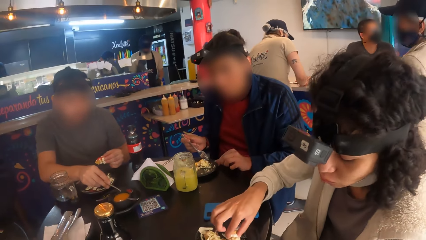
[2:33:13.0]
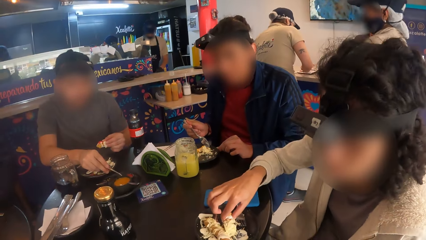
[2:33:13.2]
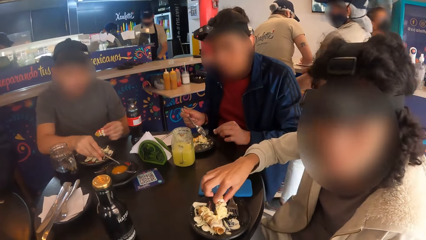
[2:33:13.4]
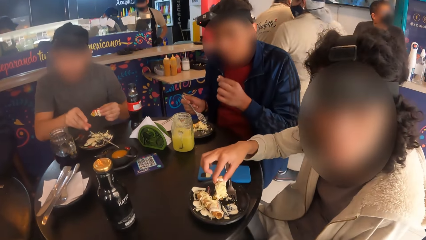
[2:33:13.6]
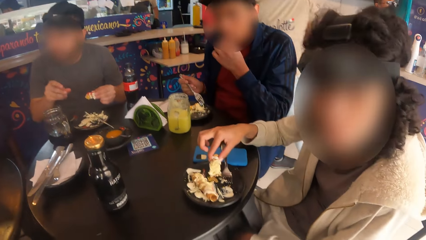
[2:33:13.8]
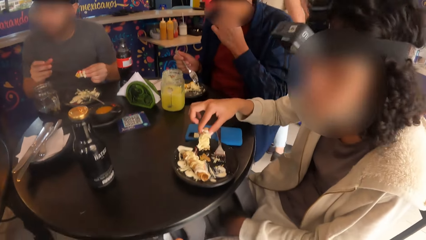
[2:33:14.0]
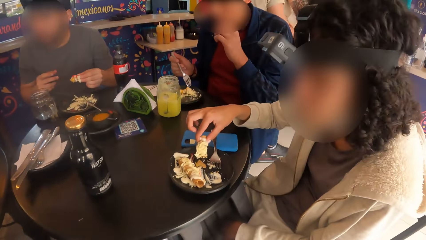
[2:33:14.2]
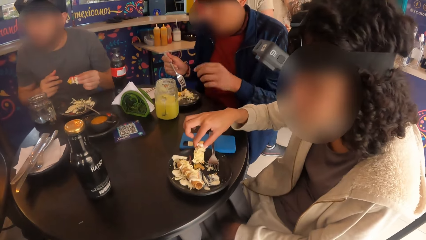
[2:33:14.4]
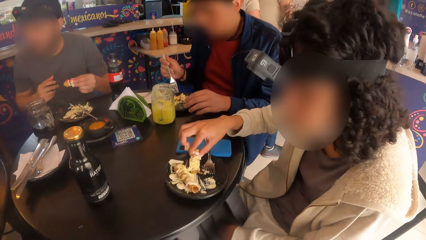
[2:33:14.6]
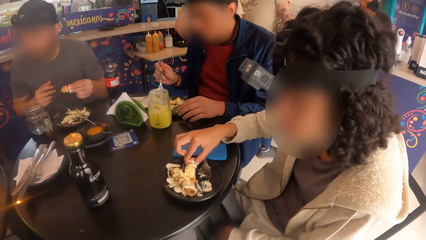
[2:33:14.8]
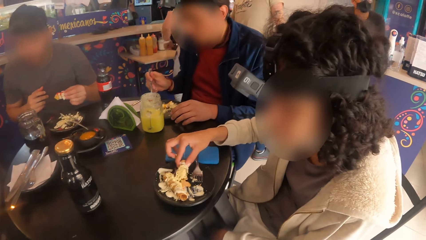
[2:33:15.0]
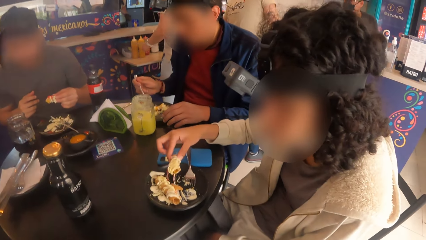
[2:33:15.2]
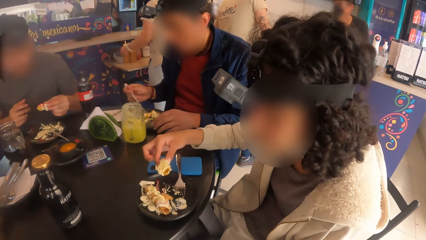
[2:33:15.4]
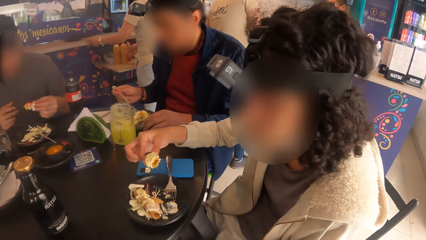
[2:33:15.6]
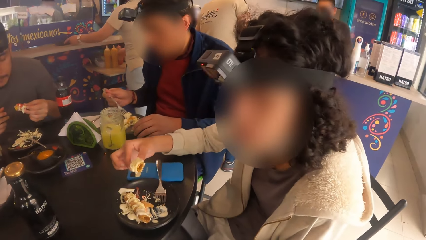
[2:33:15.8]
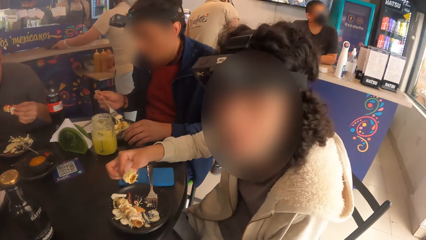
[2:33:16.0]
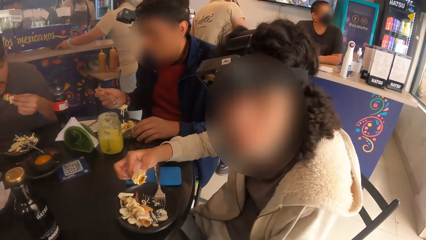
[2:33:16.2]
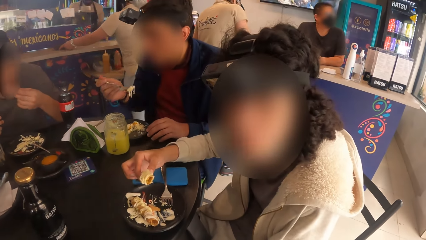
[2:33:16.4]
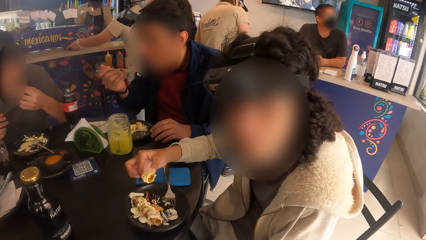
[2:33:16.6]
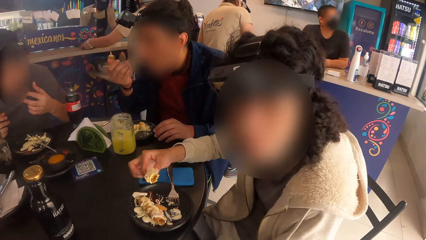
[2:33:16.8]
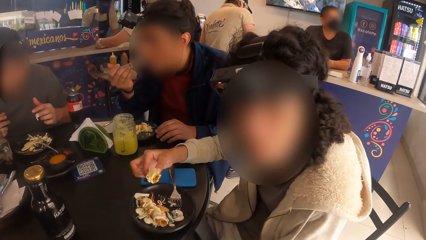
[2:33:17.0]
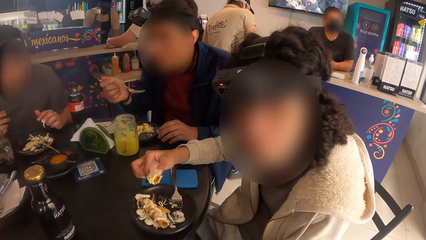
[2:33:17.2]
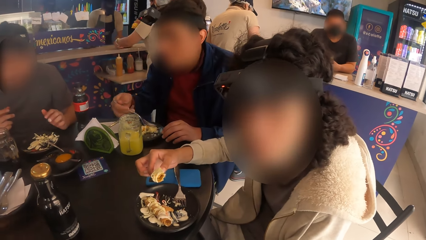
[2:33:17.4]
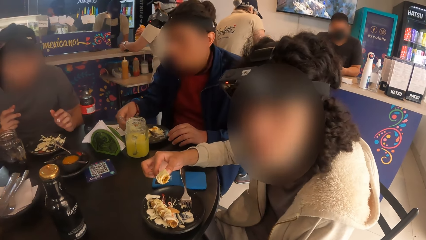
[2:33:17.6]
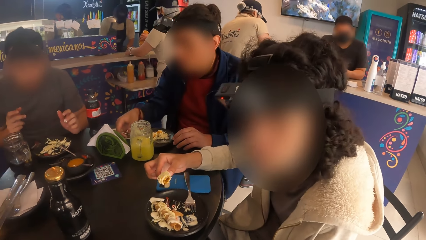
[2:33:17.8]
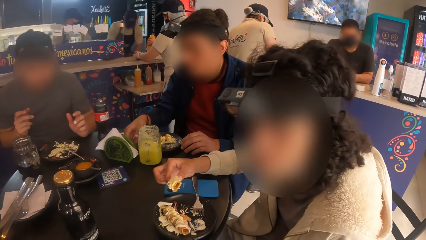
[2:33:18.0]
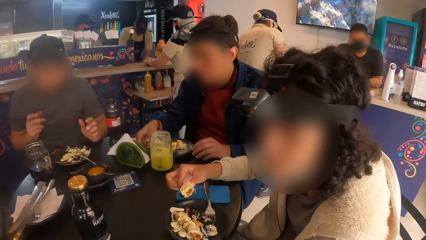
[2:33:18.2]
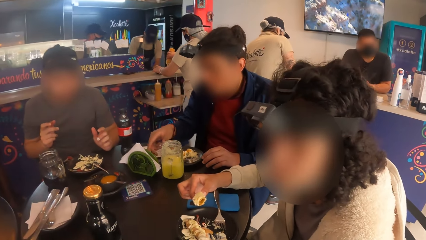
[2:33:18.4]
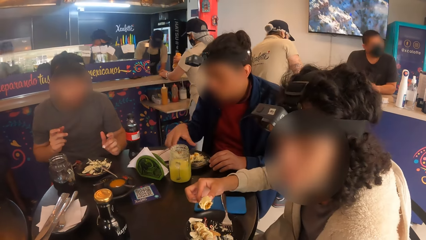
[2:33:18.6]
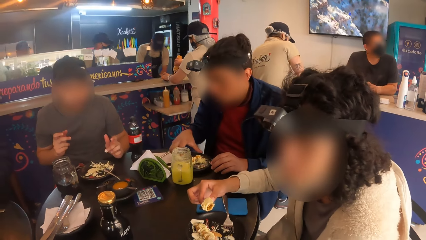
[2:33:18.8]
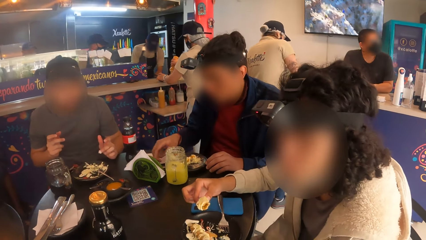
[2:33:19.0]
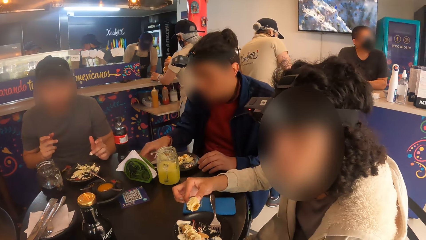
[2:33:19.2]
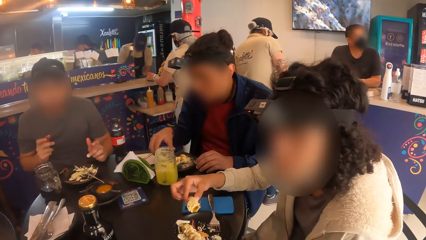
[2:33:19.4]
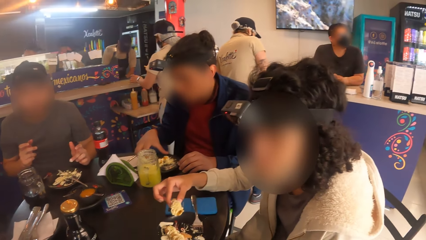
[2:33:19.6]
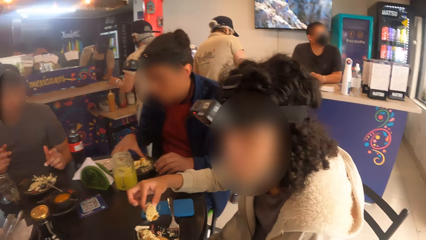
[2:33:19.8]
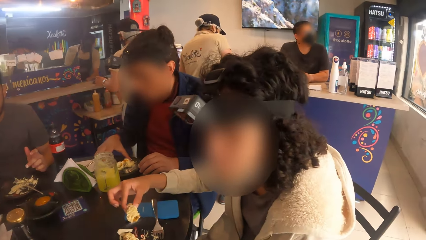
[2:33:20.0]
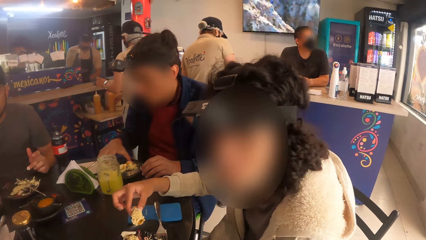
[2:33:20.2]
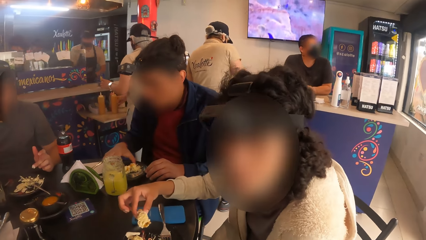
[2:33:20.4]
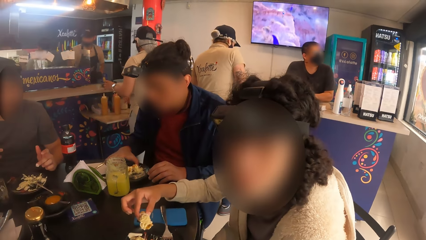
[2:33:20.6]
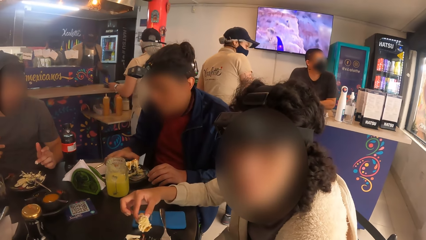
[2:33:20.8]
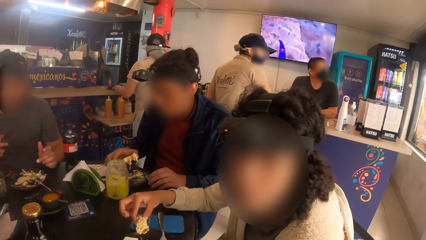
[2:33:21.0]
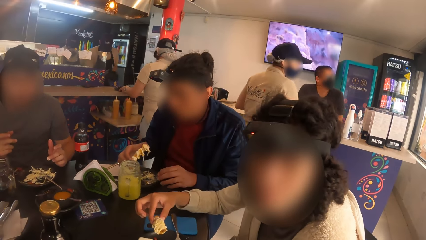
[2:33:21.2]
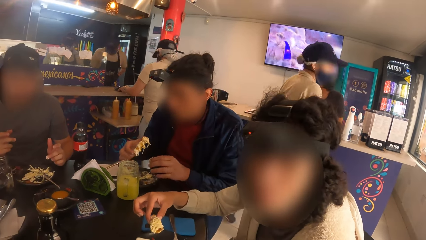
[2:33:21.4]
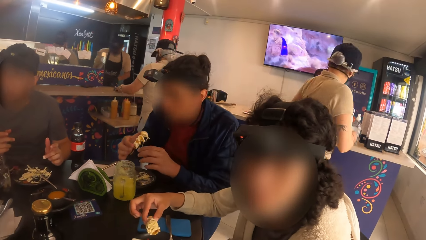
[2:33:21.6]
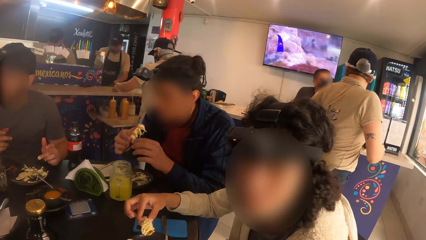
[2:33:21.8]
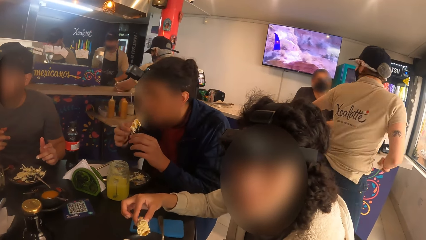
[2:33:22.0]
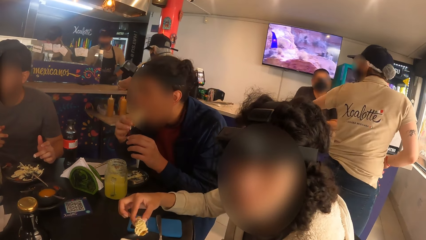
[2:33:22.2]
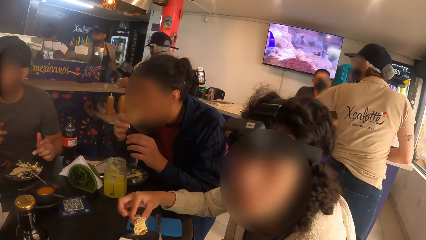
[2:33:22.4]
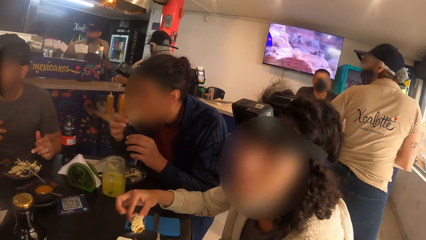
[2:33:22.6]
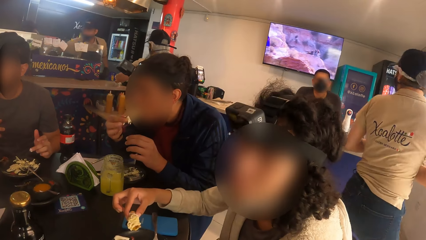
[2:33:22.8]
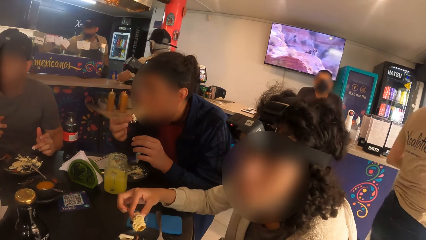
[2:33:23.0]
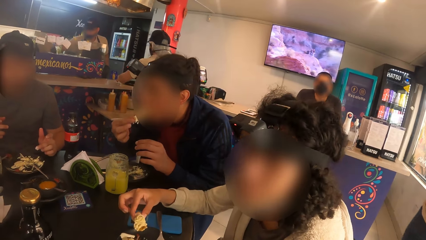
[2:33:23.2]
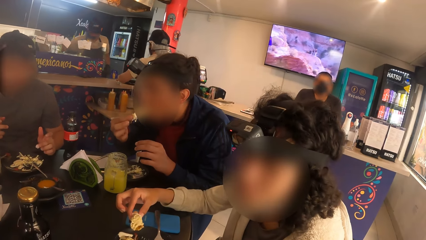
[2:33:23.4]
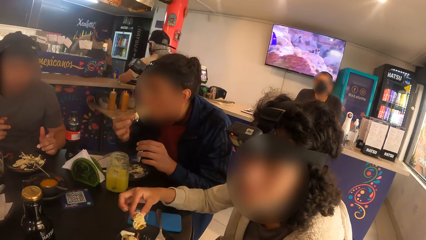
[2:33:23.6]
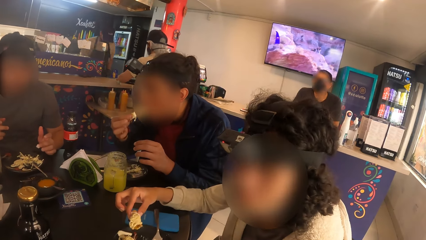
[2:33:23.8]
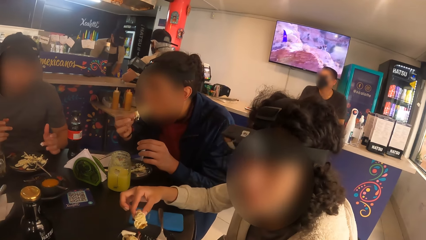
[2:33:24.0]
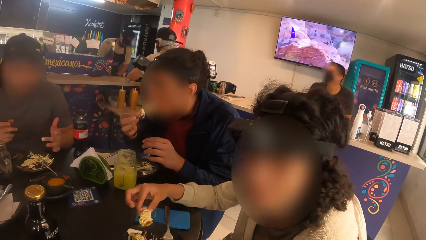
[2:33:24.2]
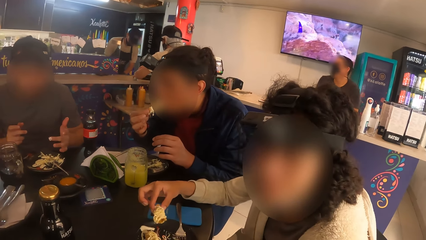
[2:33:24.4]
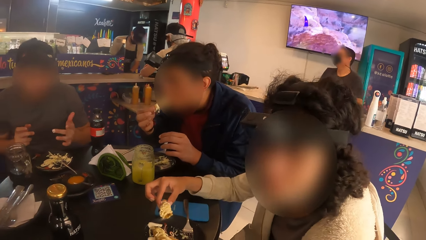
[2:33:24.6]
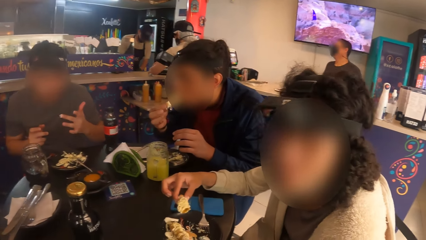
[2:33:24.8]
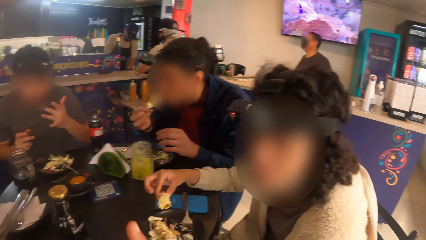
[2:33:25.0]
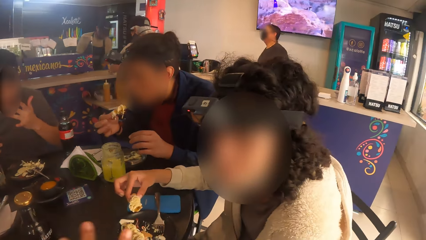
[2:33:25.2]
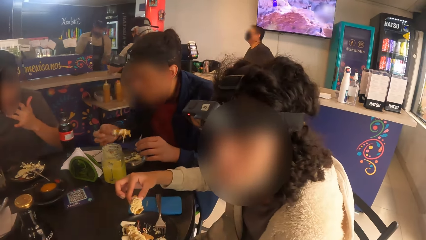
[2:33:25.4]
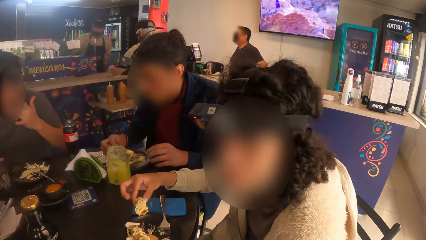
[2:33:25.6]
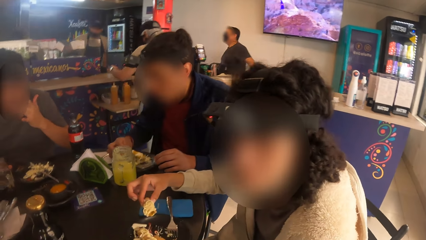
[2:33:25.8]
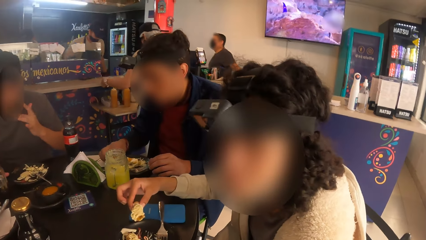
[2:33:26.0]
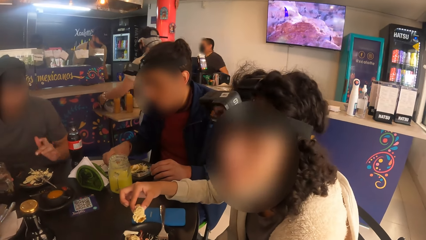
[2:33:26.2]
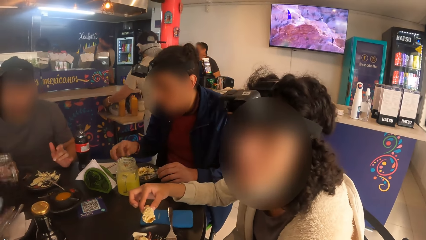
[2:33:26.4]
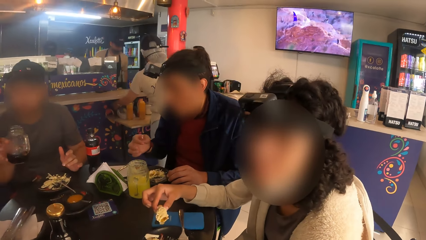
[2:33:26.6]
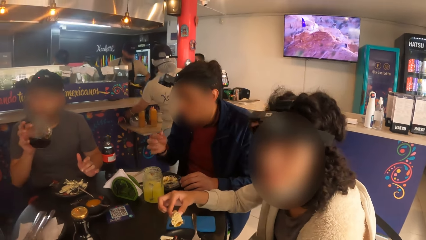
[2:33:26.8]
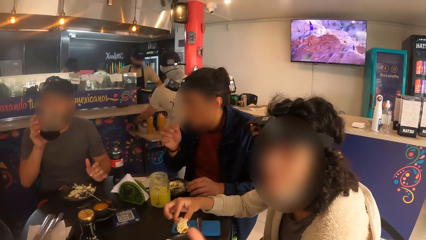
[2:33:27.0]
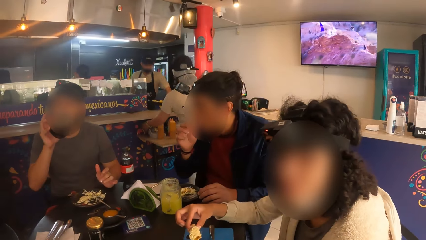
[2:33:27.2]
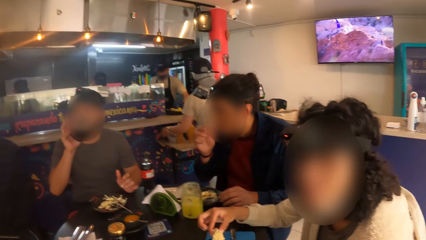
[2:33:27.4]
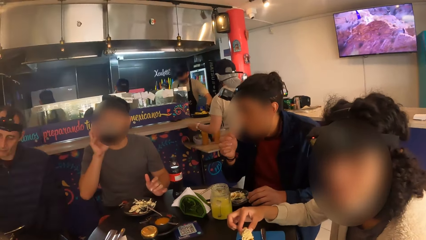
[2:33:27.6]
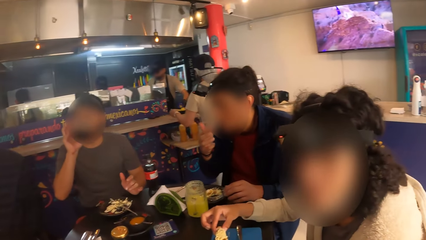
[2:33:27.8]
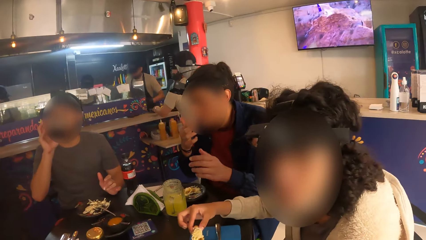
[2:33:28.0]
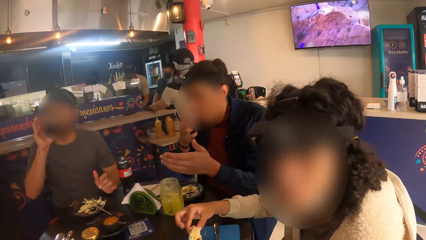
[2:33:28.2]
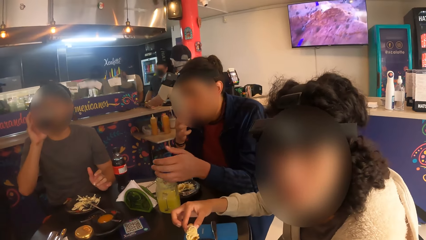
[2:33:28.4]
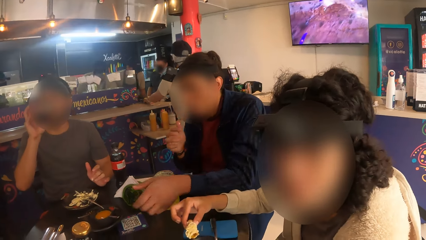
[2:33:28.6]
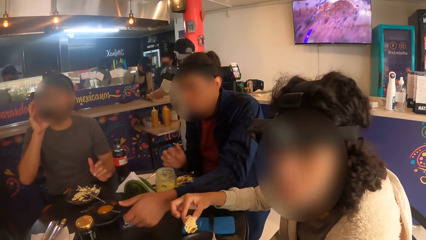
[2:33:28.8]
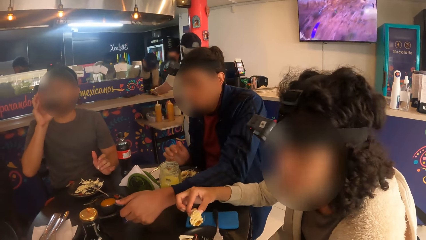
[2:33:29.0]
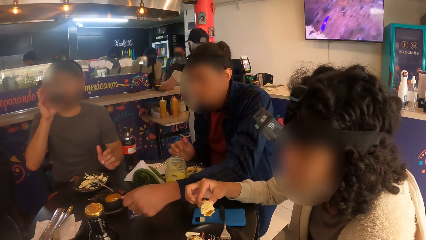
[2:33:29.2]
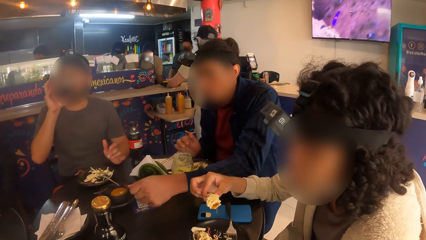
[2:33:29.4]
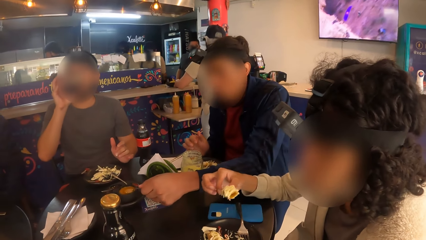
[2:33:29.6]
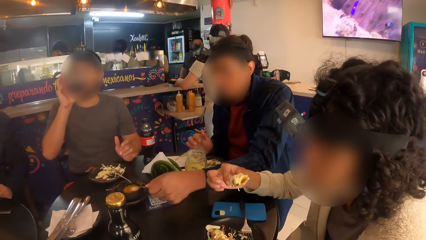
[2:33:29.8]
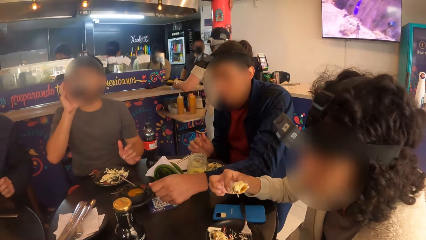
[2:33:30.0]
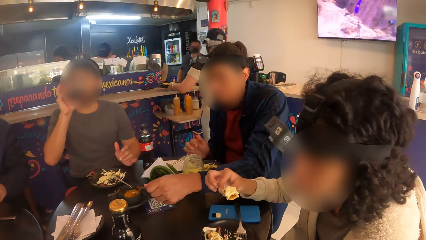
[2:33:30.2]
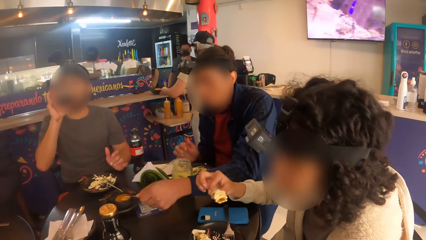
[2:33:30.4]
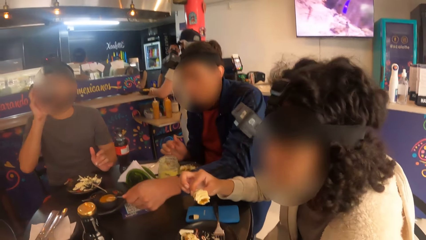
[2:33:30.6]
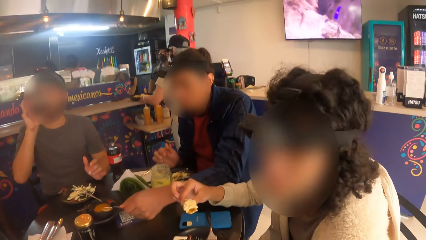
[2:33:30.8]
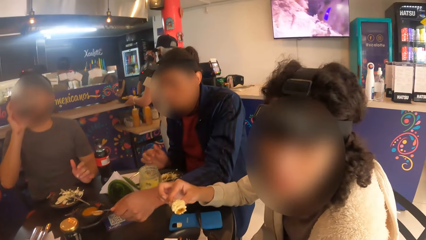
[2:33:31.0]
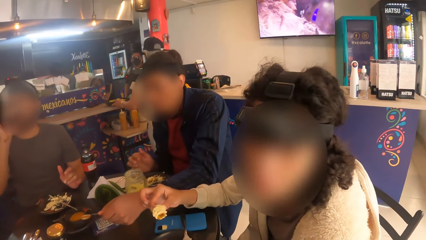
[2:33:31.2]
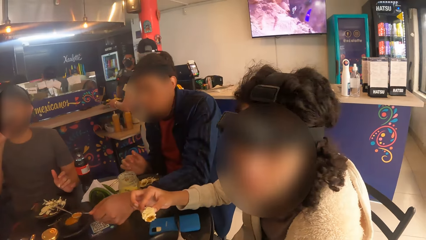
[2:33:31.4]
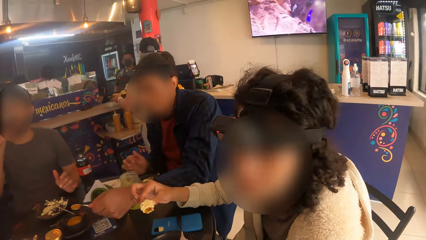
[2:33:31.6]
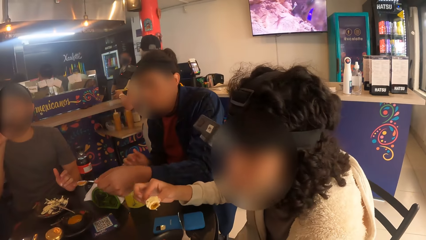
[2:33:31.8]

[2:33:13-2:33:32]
The camera wearer converses with the woman. A man eats the taco in his left hand. Another man eats the salad in the fork in his right hand. The woman interacts with the camera wearer. The other man drops the fork on the plate on the table. The other man picks a piece of meat in the plate on the table with his right hand and eats the piece of meat in his right hand. The first man picks a cup on the table with his right hand and drinks juice from the cup in his right hand. The other man takes some cream from the bowl on the plate on the table with the spoon in his right hand.
